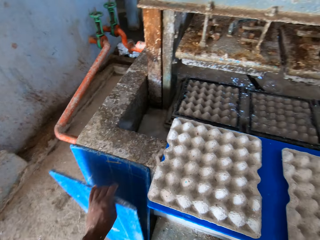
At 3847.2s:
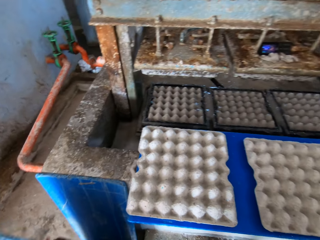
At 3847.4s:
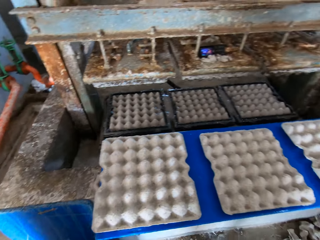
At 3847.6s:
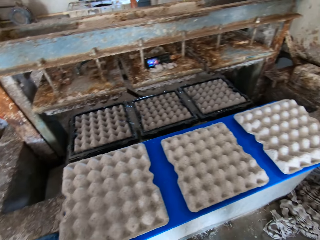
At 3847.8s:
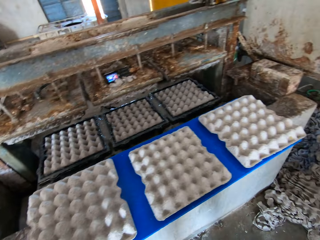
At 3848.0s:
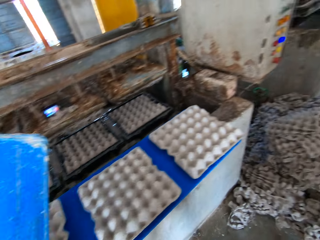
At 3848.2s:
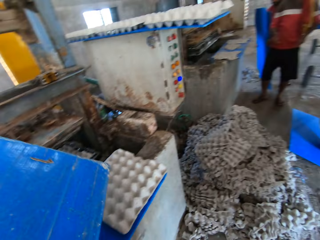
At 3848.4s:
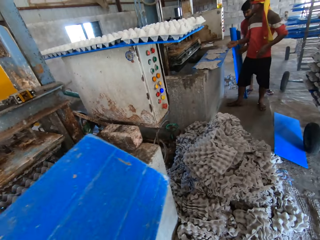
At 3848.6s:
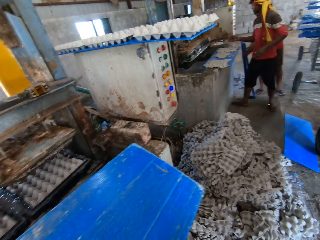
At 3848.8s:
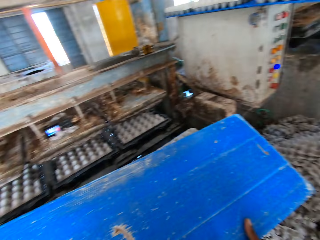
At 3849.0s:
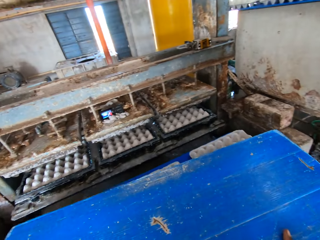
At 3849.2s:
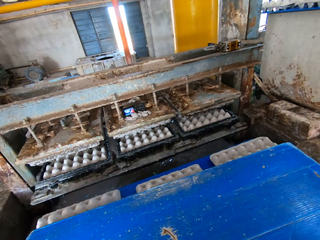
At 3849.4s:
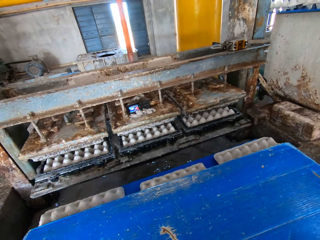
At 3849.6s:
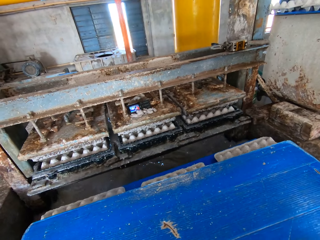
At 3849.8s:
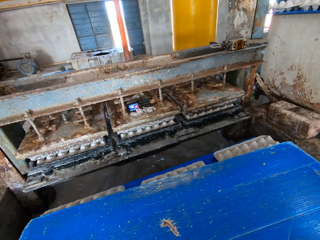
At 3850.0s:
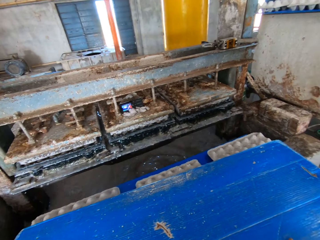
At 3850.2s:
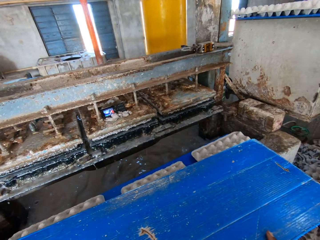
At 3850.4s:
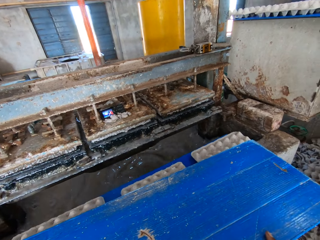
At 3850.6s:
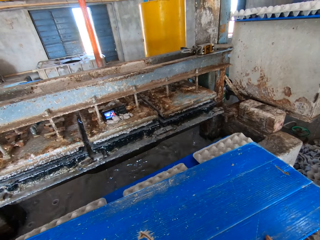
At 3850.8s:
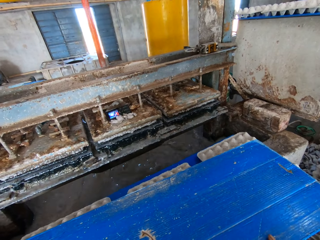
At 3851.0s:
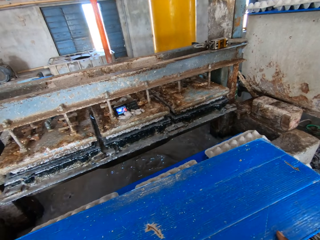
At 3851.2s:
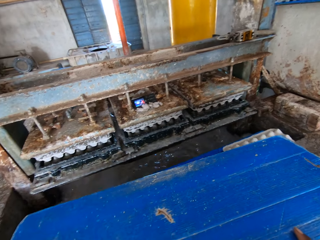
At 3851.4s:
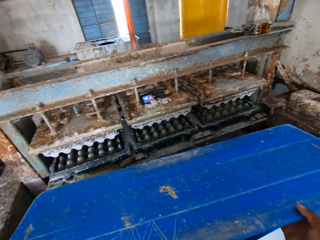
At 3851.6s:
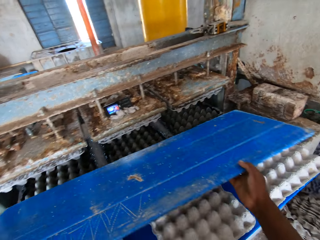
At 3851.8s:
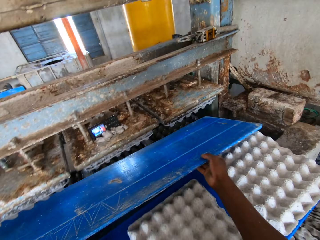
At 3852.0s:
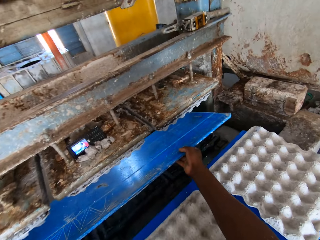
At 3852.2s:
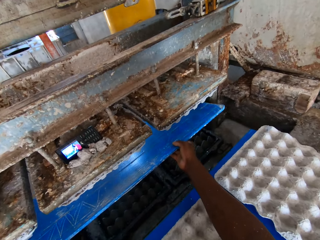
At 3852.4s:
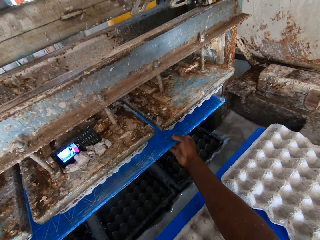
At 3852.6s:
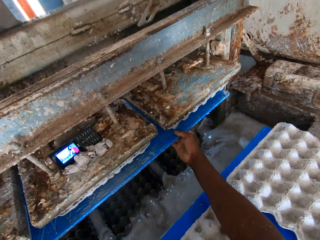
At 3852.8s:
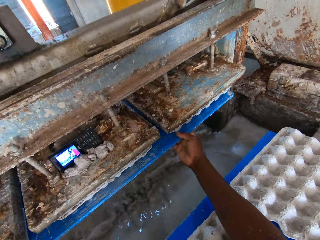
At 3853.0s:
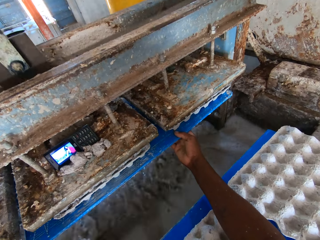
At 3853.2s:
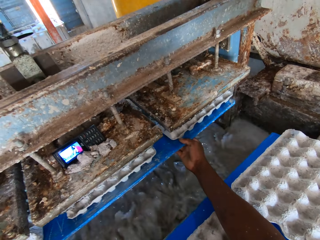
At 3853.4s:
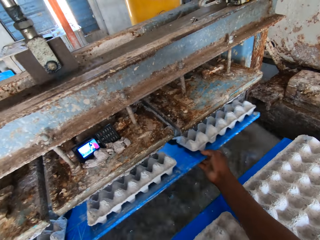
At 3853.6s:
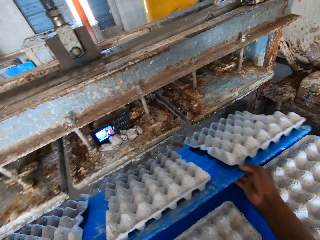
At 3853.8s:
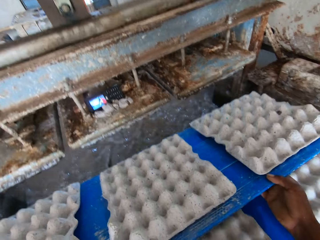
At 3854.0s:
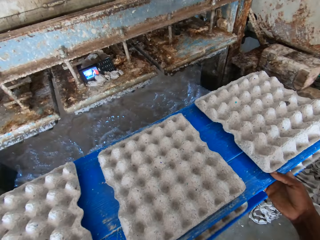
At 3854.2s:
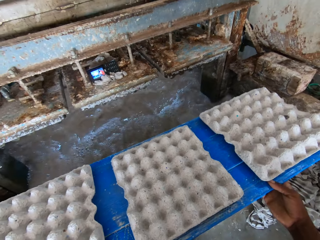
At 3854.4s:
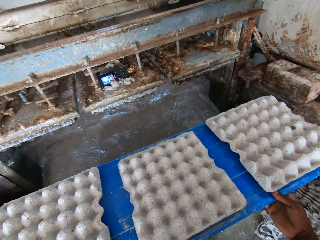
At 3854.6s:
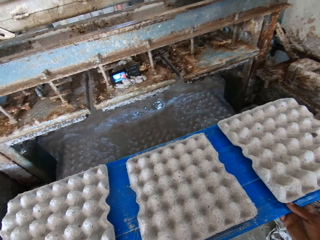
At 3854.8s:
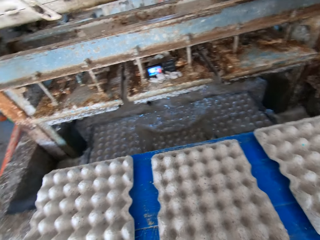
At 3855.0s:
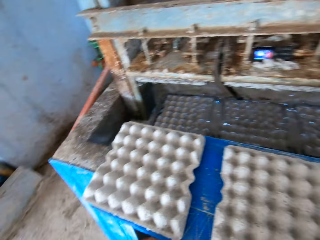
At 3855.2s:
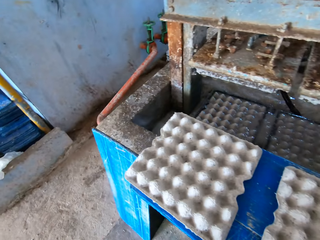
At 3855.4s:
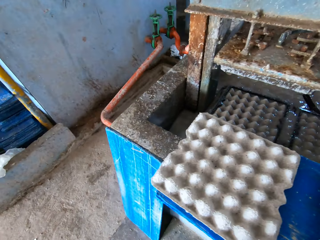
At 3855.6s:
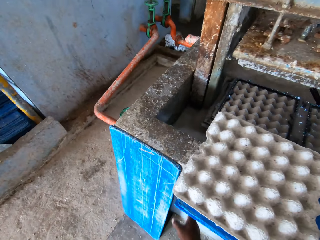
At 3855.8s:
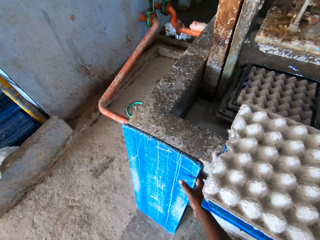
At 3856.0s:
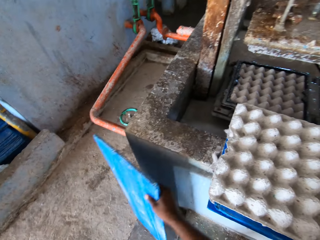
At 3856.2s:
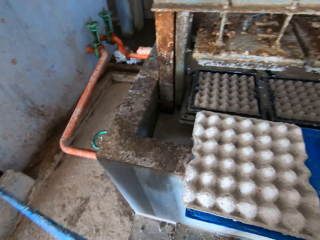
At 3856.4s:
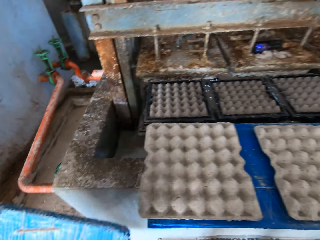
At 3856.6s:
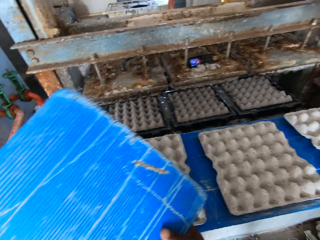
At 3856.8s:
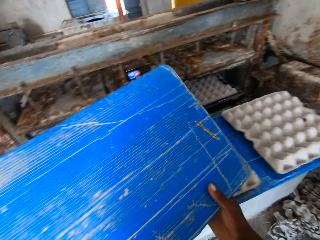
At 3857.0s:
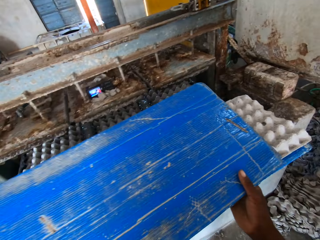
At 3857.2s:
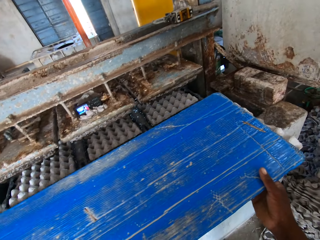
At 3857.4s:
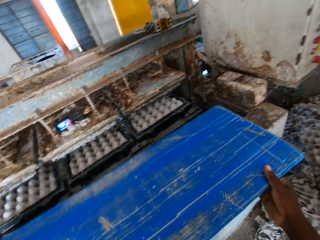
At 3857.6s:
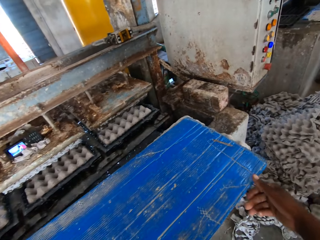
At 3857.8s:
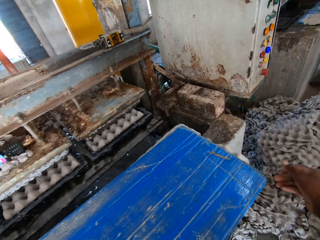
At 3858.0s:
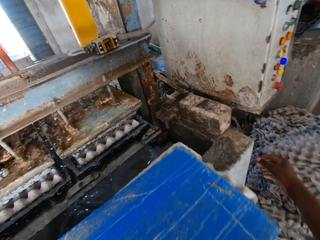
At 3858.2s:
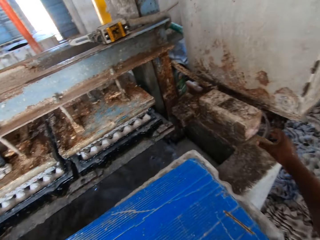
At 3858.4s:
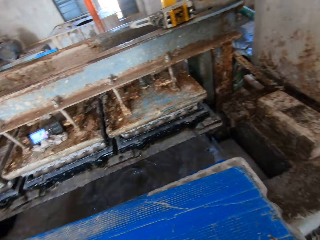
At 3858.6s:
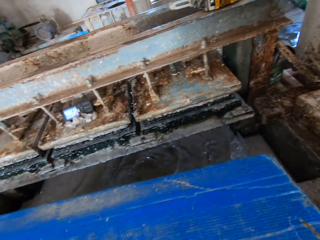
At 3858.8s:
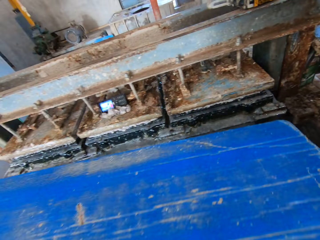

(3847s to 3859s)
The camera wearer picks a plastic sheet by the ledge on the floor with his left hand. A man drops some plastic sheets by the ledge on the floor with both hands. The camera wearer holds the plastic sheet with both hands. He inserts the plastic sheet into the egg tray machine with both hands. He removes the plastic sheet together with some egg trays on it from the egg tray machine with both hands. He drops the plastic sheet together with the egg trays on the plastic sheet with egg trays on the ledge with both hands. He picks a plastic sheet by the ledge on the floor with his right hand. He drops the plastic sheet on the plastic sheets with egg trays on the ledge with both hands.

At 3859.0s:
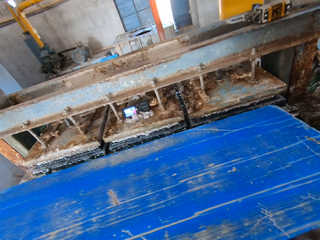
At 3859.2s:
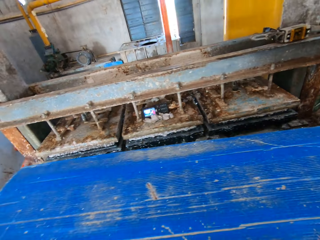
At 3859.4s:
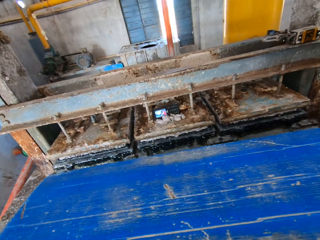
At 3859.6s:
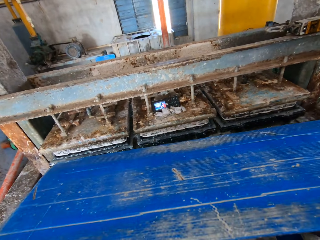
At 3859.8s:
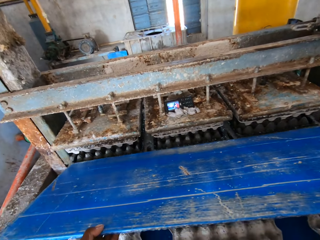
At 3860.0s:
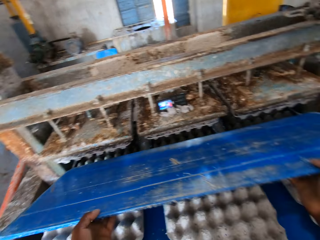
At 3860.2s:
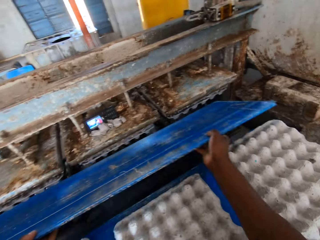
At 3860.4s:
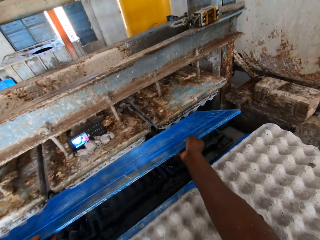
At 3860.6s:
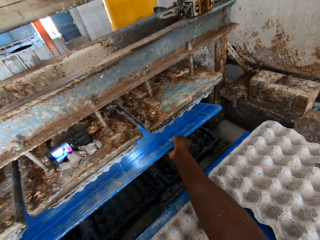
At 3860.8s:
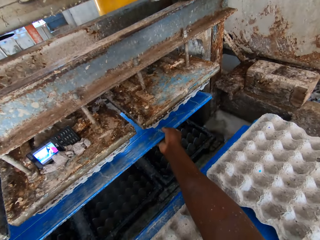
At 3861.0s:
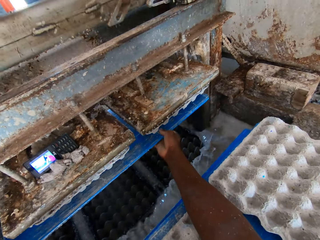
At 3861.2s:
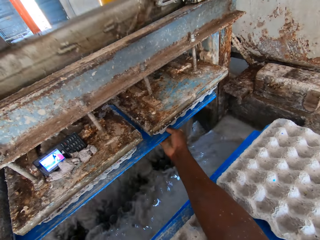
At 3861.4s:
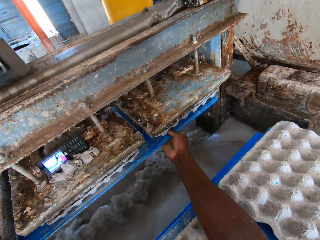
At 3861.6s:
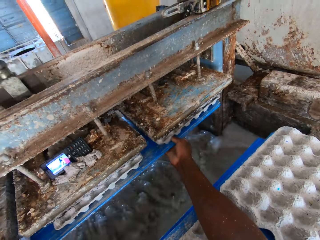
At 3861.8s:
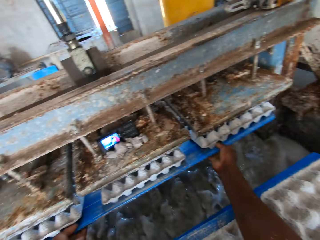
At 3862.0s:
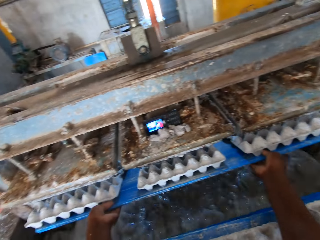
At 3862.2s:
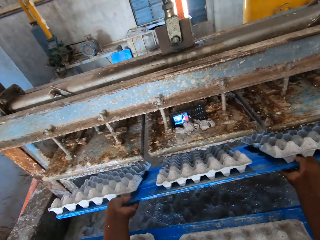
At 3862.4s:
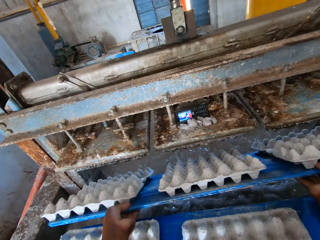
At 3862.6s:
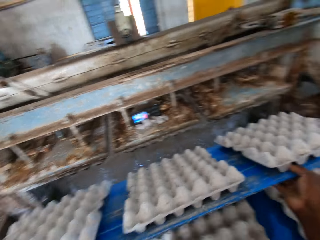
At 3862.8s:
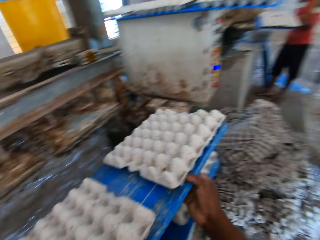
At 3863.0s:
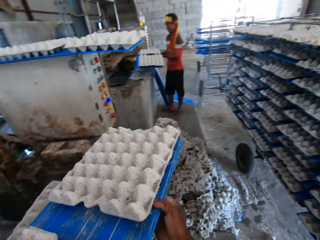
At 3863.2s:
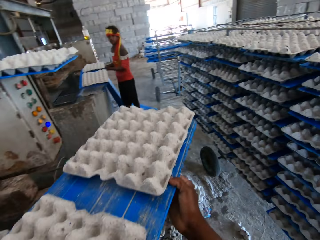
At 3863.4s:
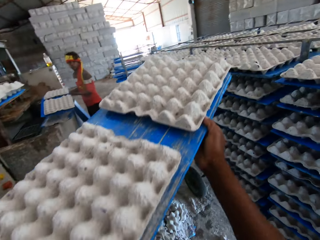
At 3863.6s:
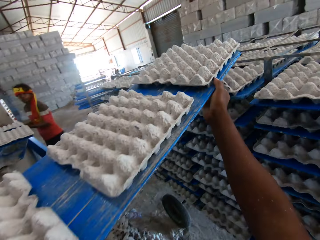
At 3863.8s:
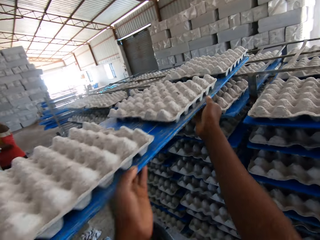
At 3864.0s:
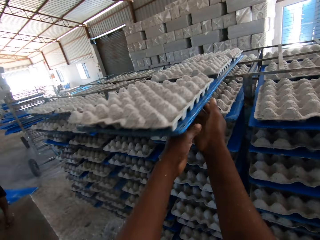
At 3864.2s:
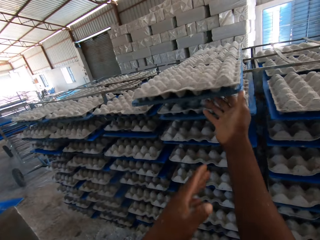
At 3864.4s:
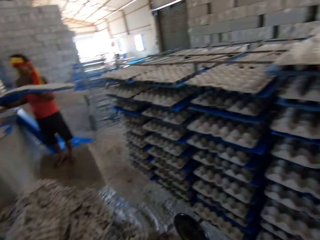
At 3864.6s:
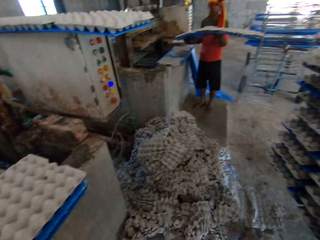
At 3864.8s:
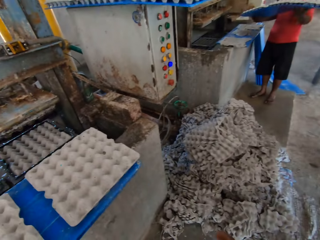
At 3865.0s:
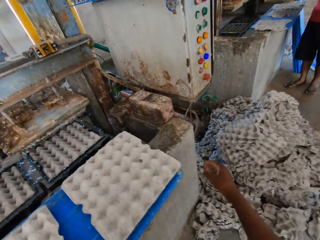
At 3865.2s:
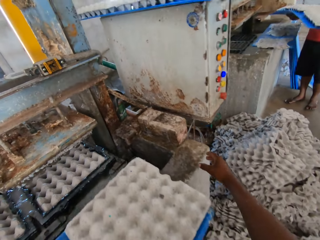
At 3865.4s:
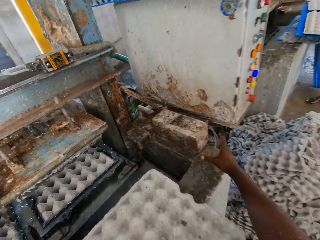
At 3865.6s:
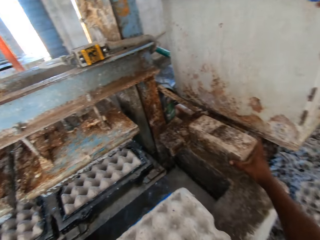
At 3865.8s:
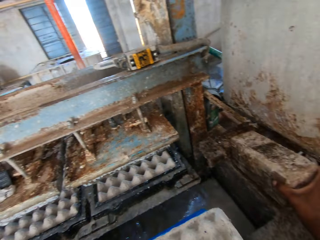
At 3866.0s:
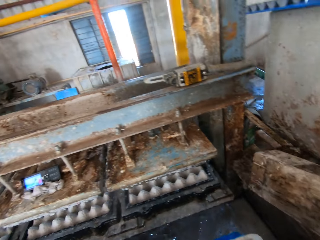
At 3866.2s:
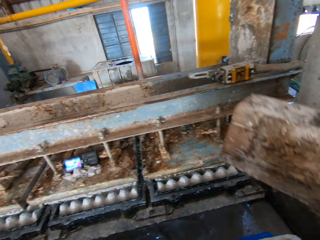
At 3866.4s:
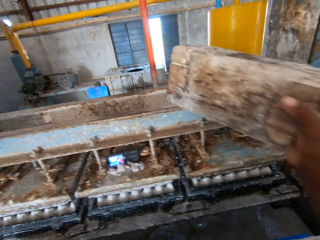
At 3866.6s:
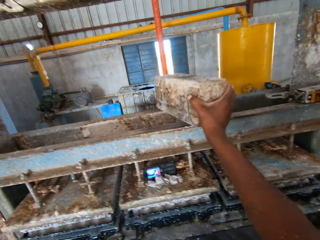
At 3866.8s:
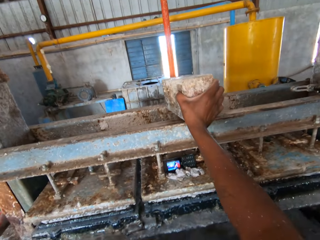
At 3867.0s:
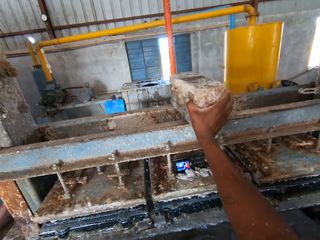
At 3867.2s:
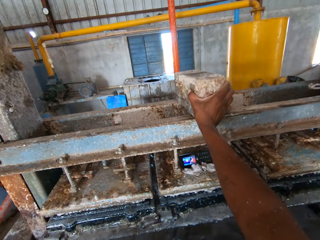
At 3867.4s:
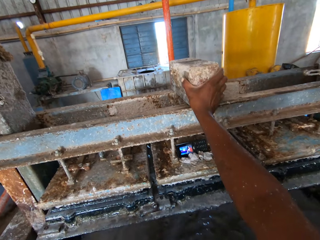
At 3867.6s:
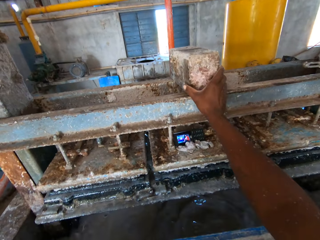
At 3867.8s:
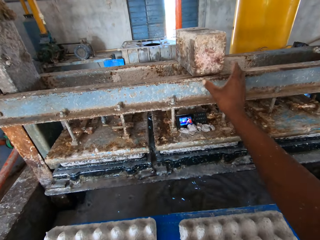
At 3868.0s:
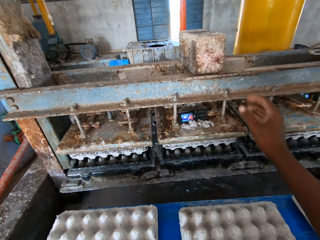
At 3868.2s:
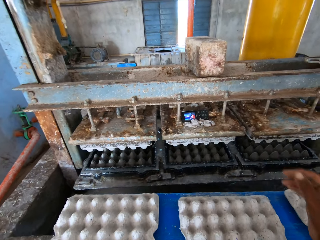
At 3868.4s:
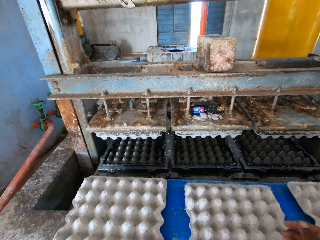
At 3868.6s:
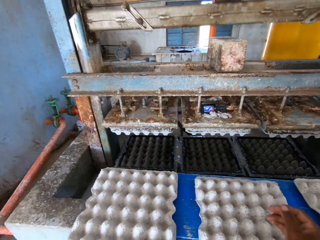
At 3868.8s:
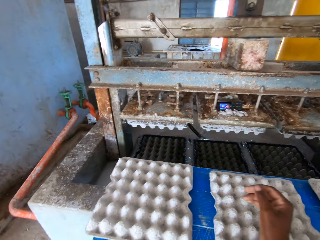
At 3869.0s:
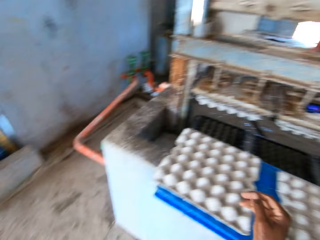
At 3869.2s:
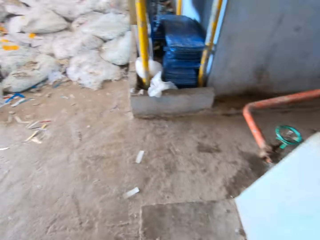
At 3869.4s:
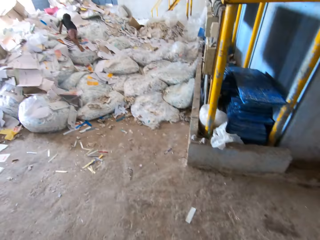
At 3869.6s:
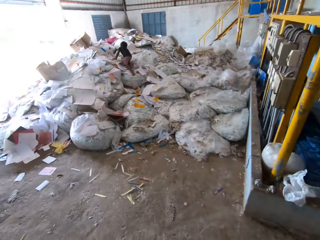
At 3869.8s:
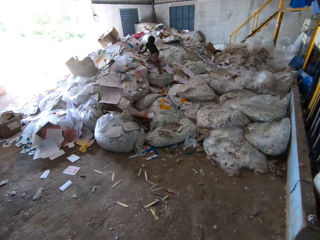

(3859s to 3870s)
The camera wearer picks the plastic sheet on the plastic sheets with egg trays on the ledge with both hands. He inserts the plastic sheet into the egg tray machine with both hands. He removes the plastic sheet together with some egg trays on it from the egg tray machine with both hands. A man holds a plastic sheet together with some egg trays on it from the egg tray machine with both hands. The camera wearer slides the plastic sheet together with the egg trays on the rack with both hands. He picks a rock on the ledge with his right hand. He drops the rock on the egg tray machine with his right hand.
